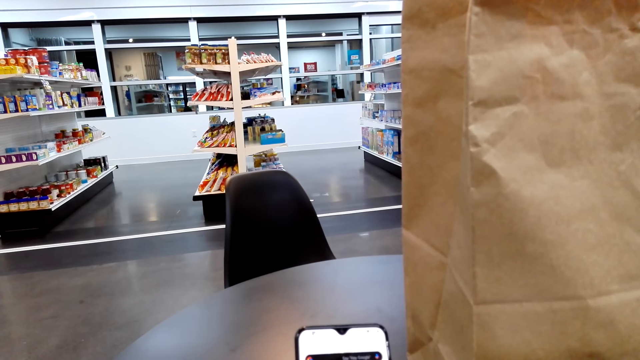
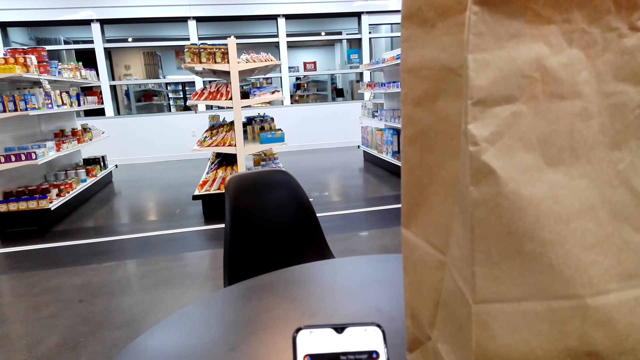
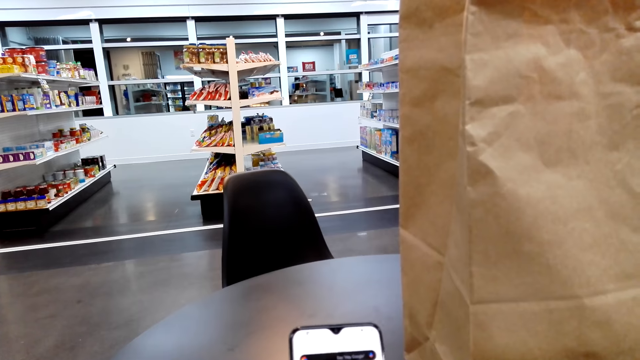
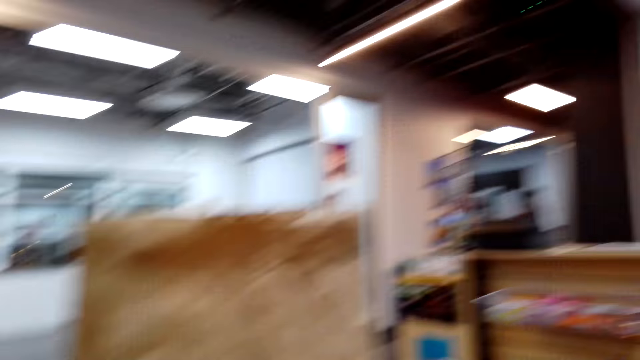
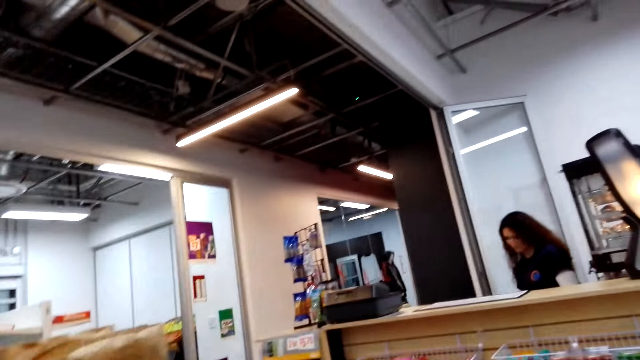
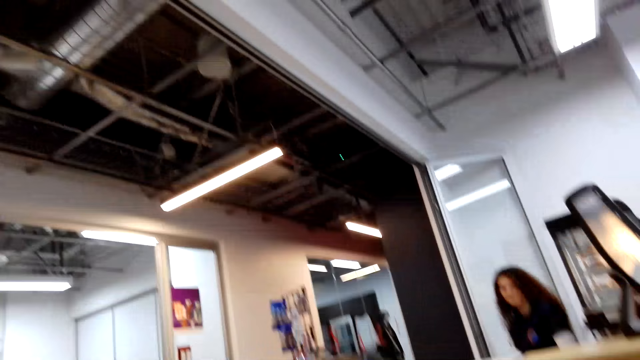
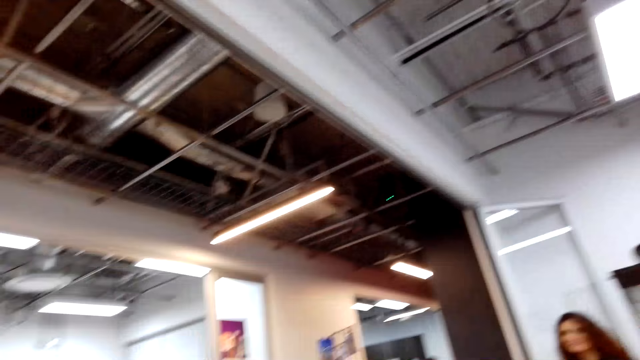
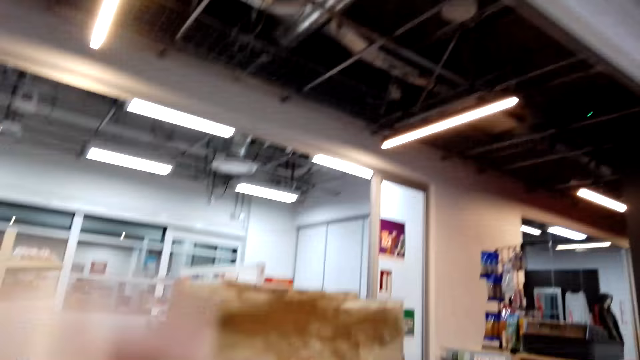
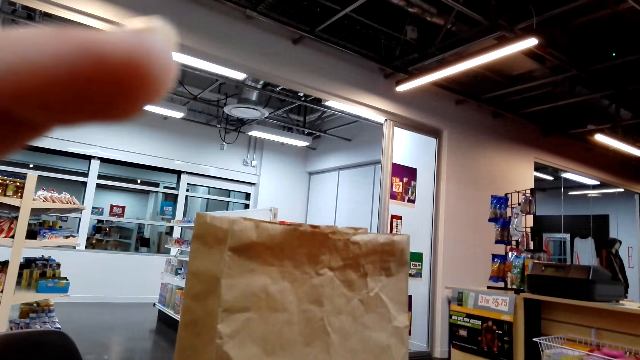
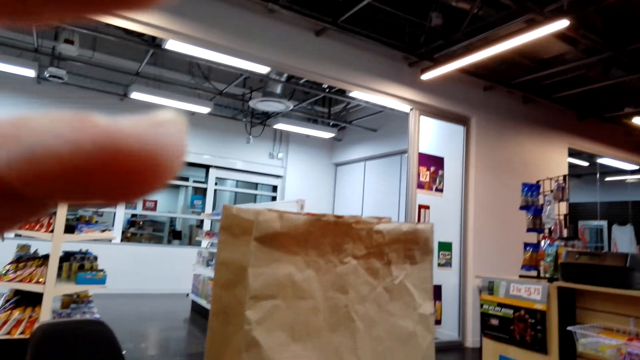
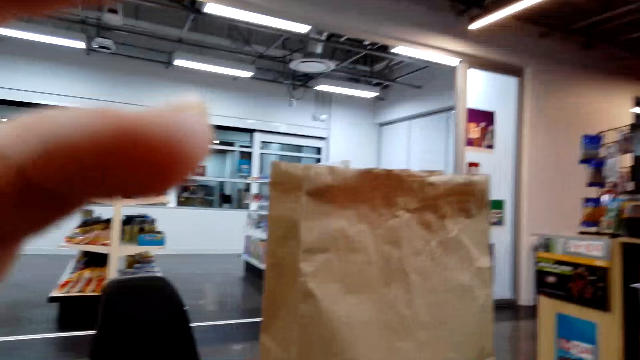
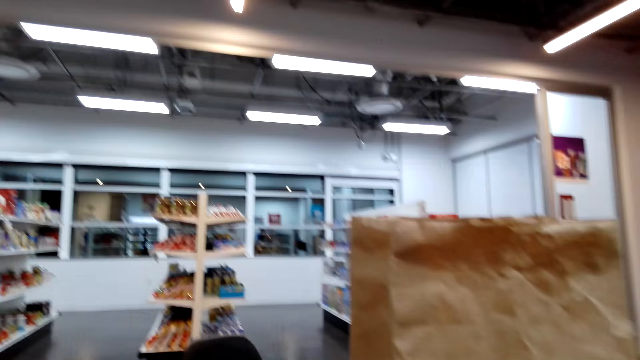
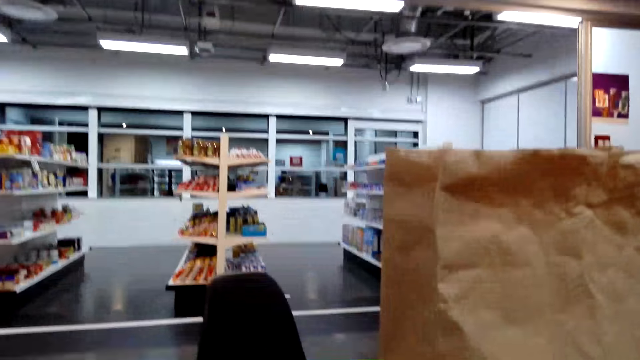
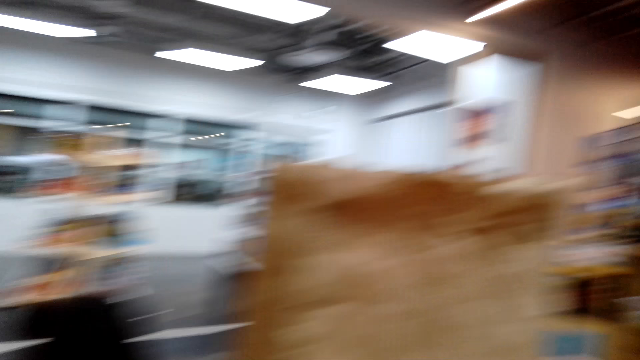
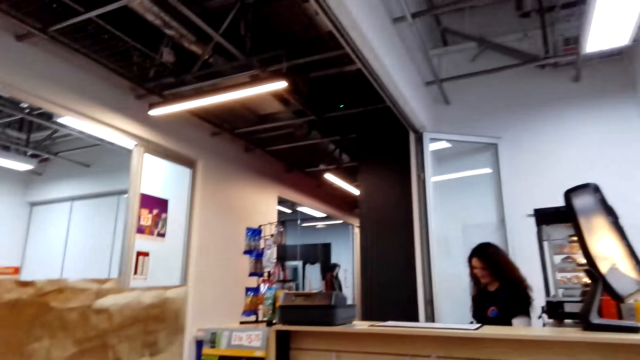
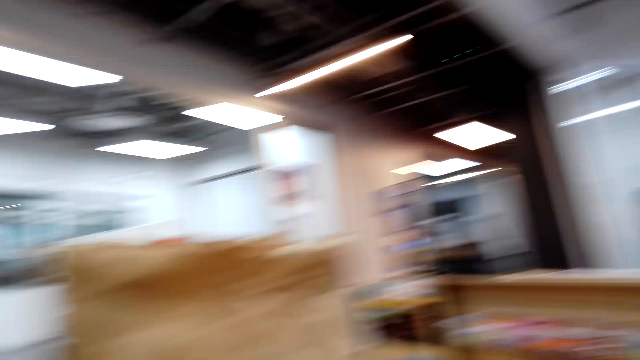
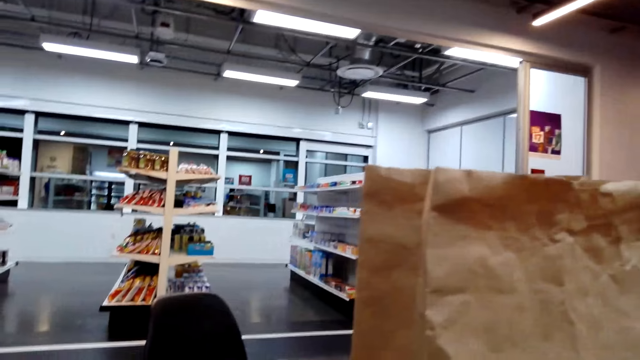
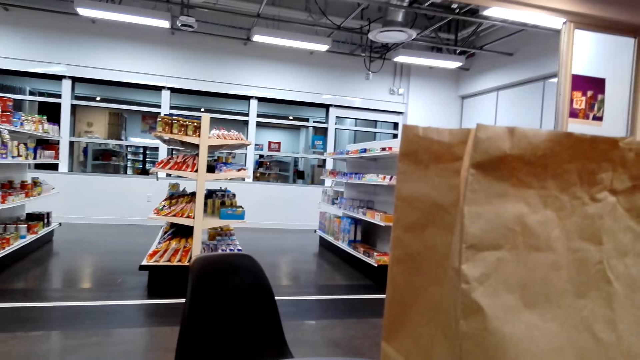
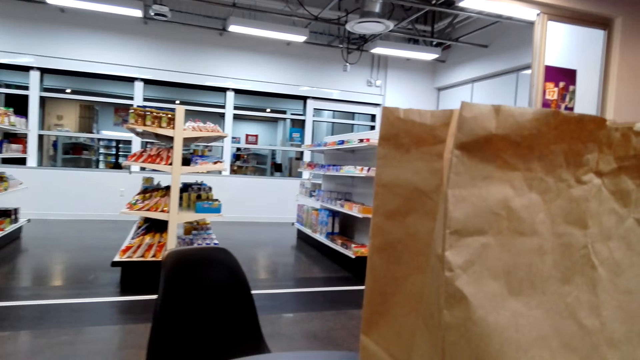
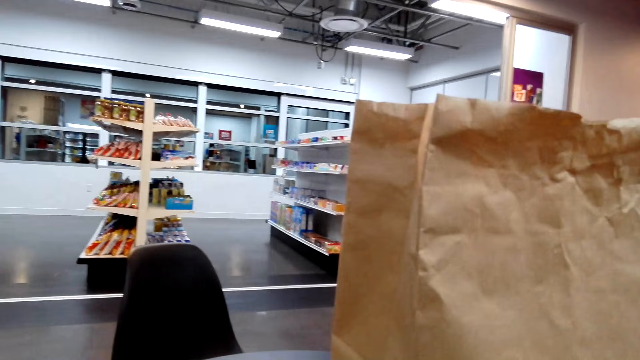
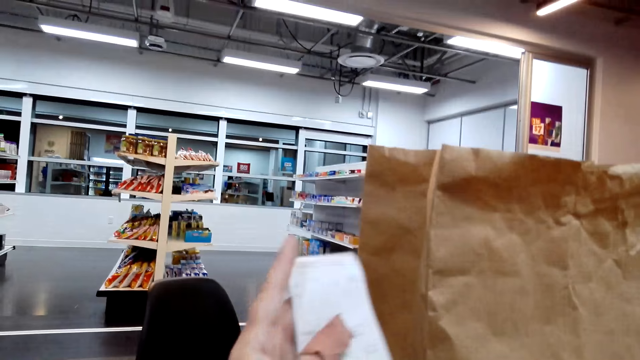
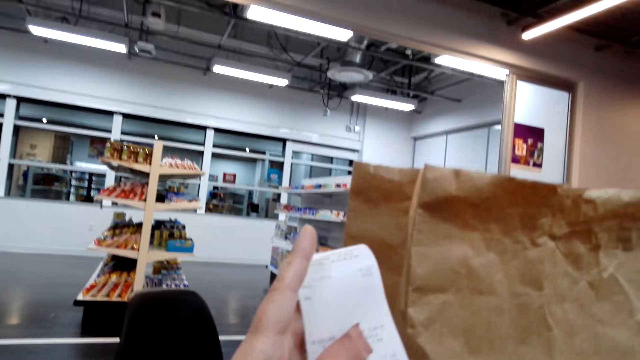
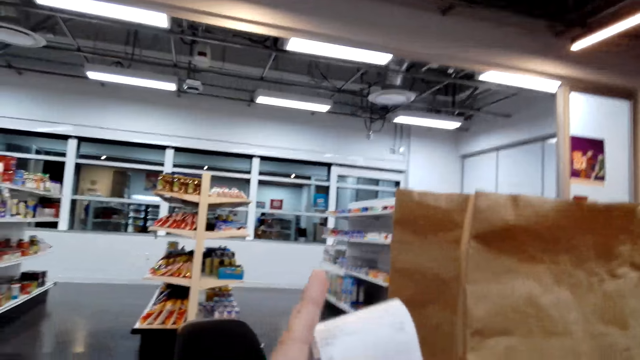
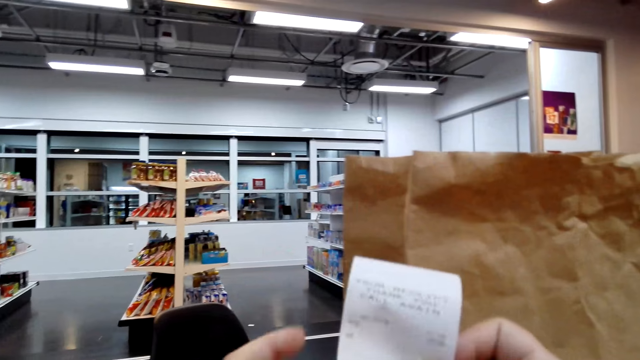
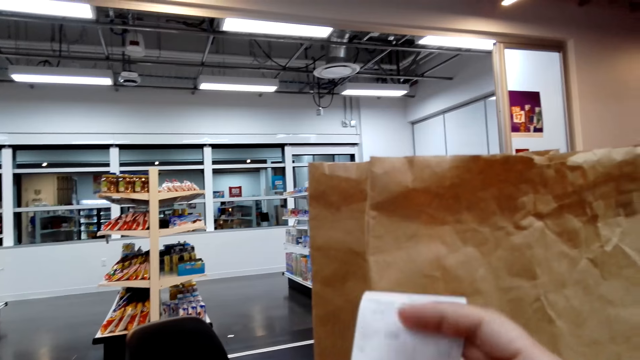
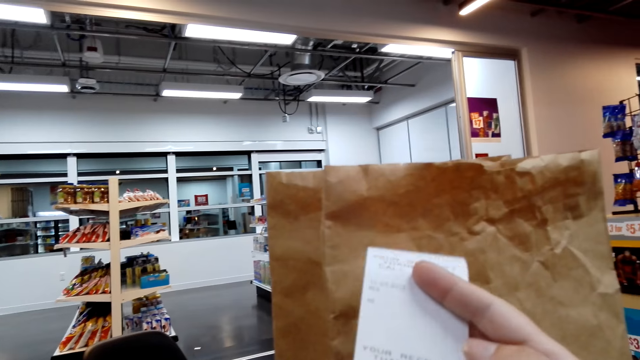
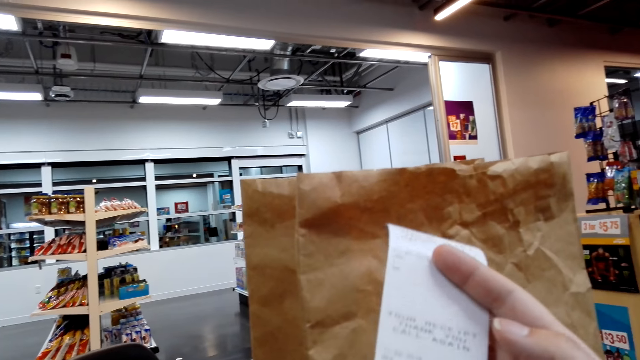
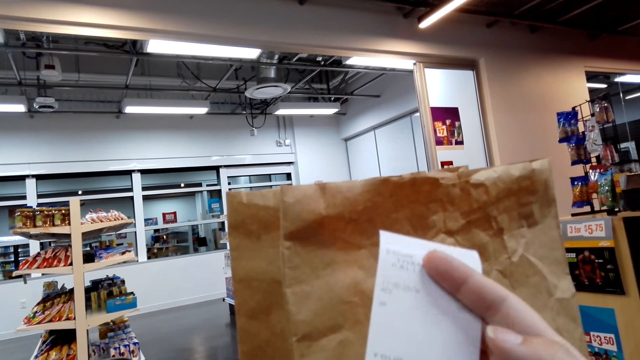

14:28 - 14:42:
The camera wearer walks around the supermarket. They look at a cashier. They move the left hand and lift up the hand. They walk around the supermarket. They look at the cashier. They look at a receipt and lift up the receipt.

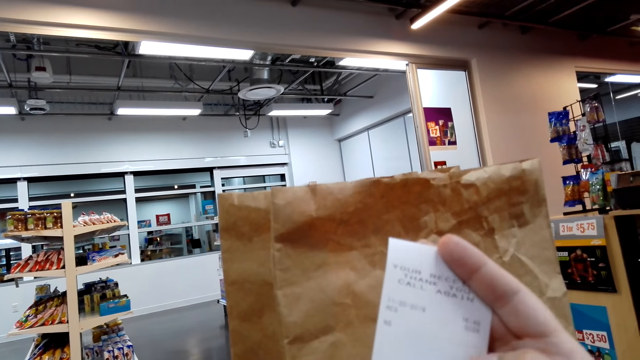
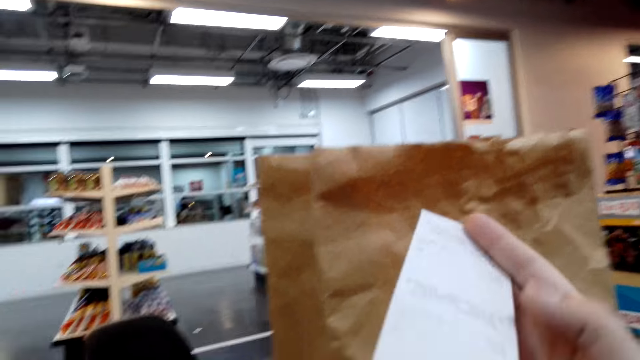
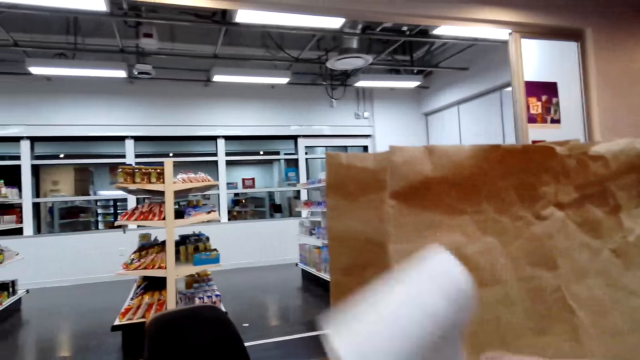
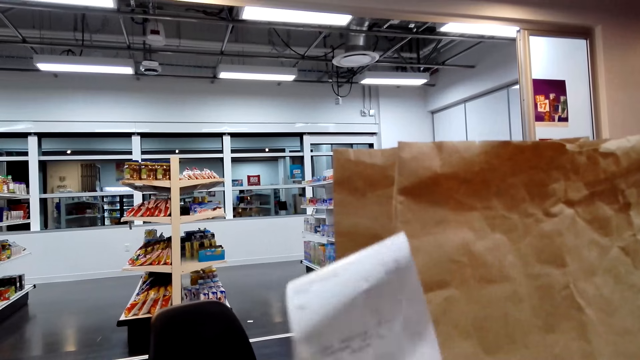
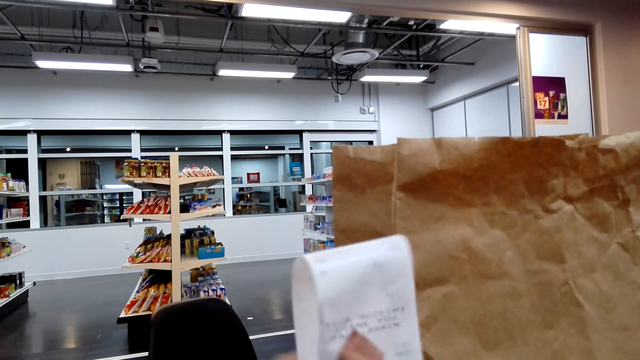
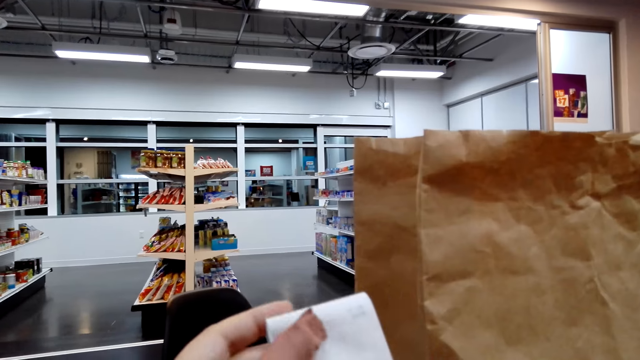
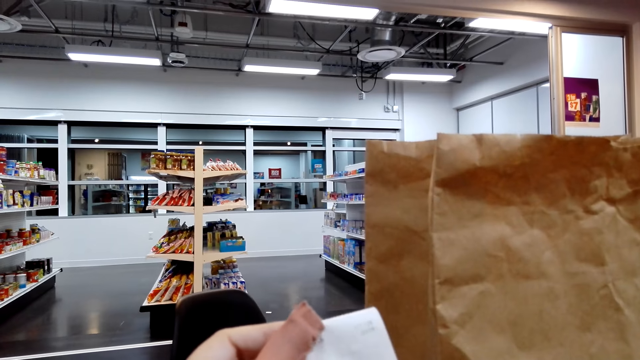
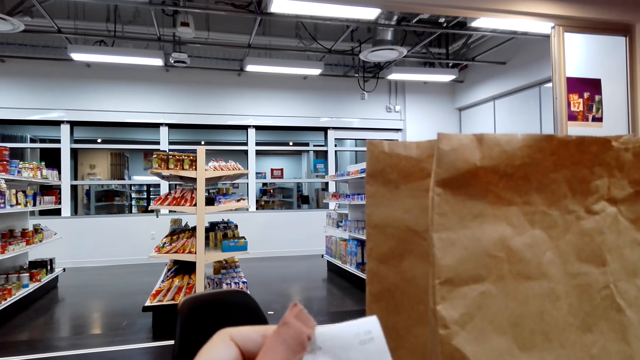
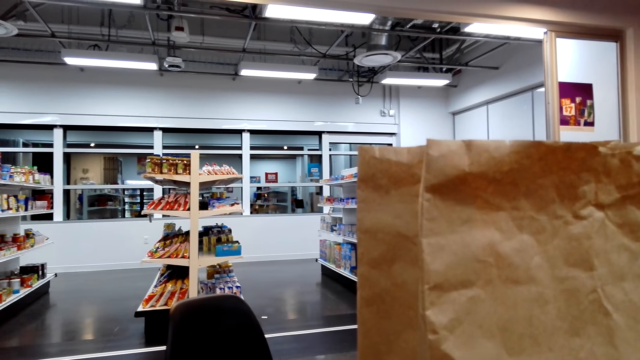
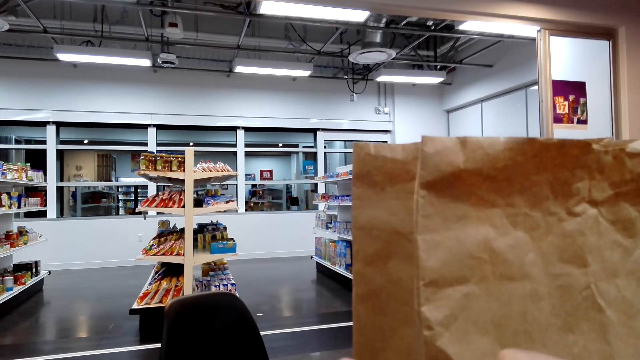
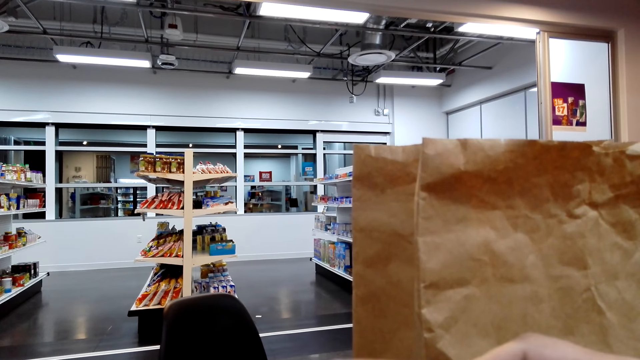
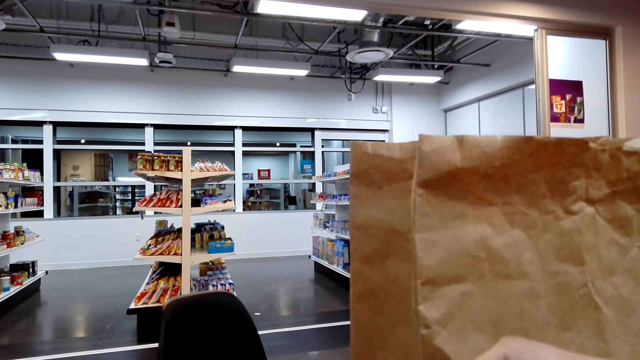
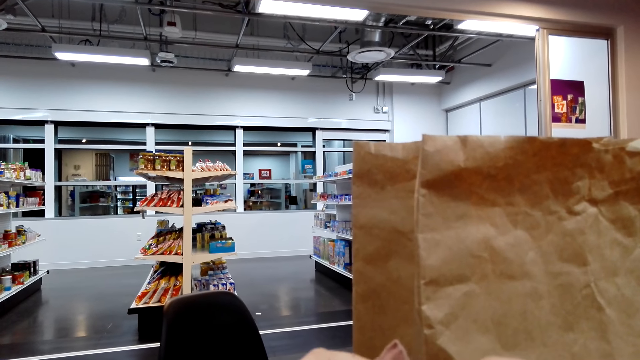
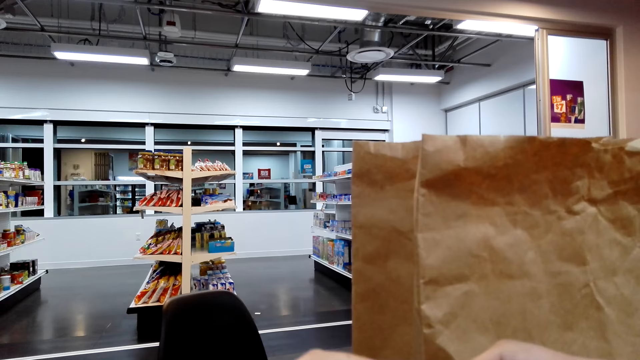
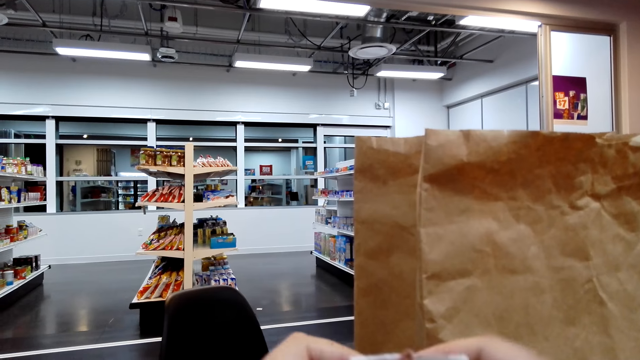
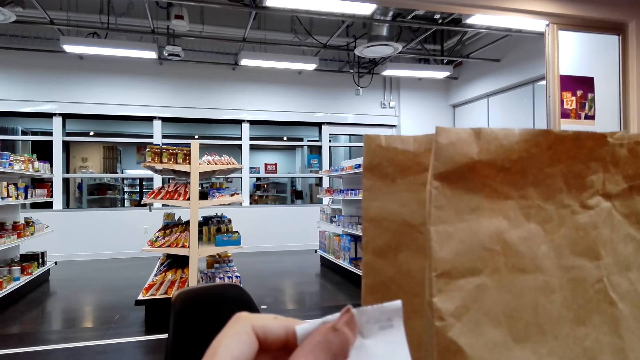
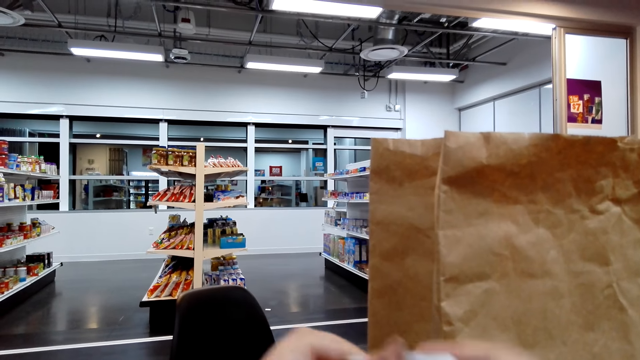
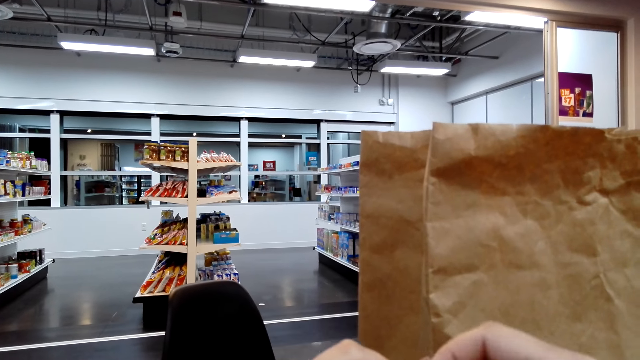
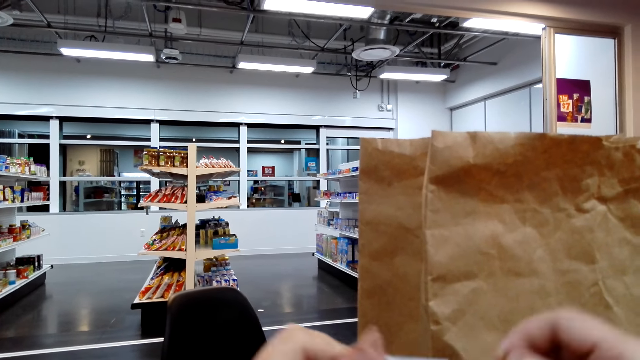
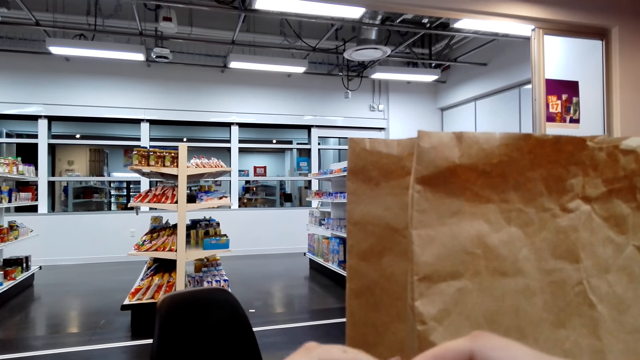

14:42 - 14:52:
The camera wearer folds the receipt. They put the receipt down. They lift up the hand. They put the receipt down.
